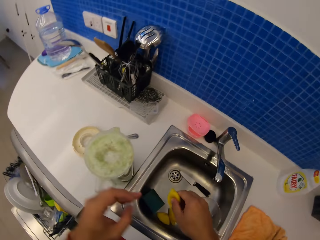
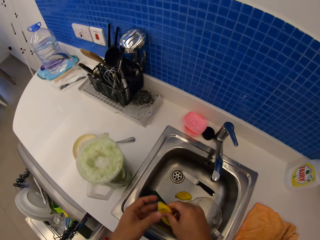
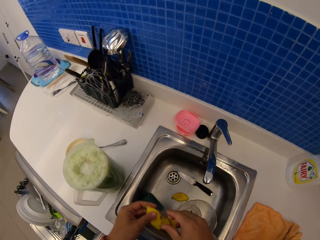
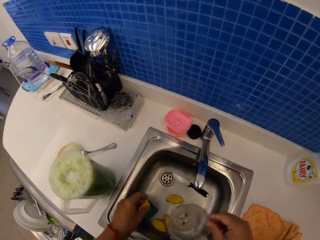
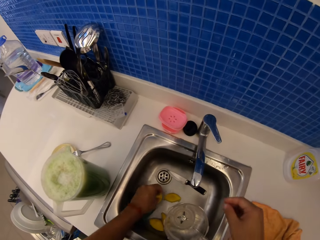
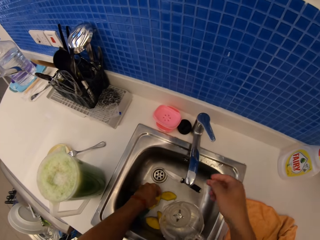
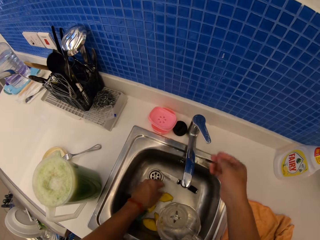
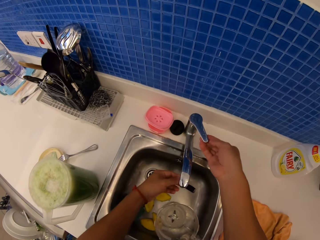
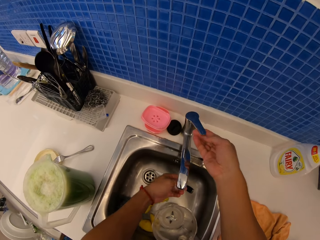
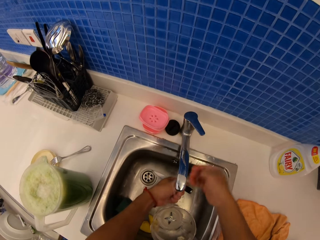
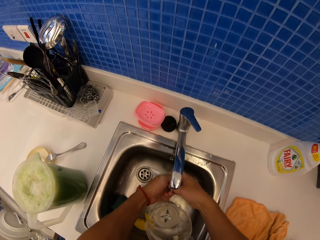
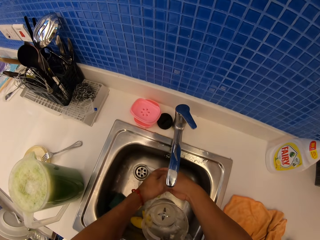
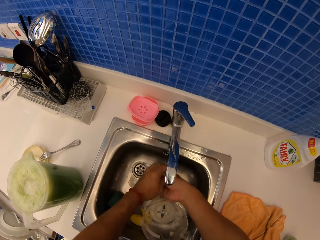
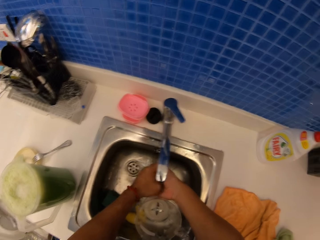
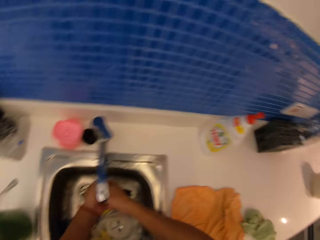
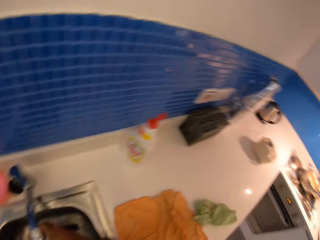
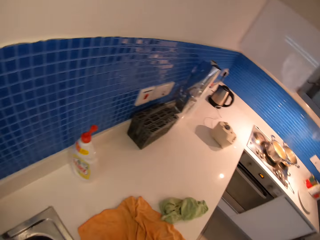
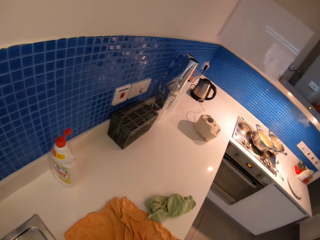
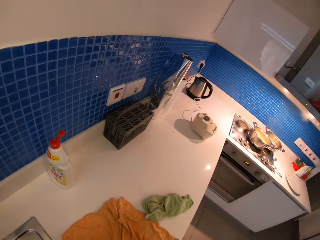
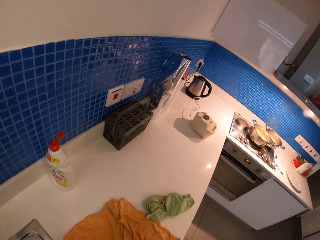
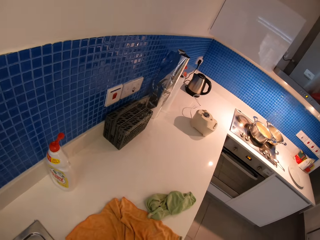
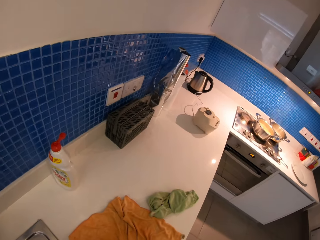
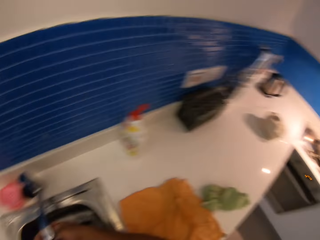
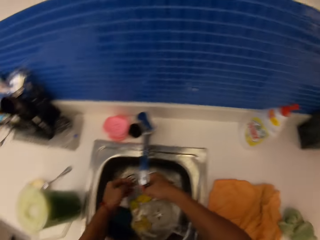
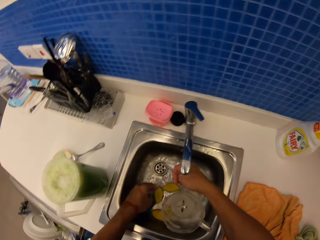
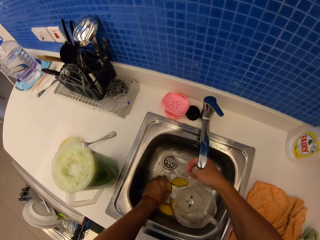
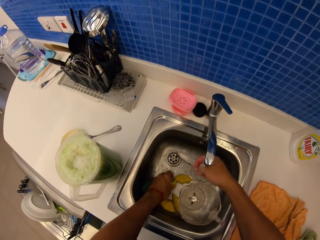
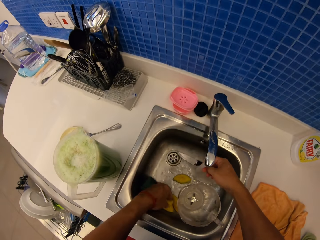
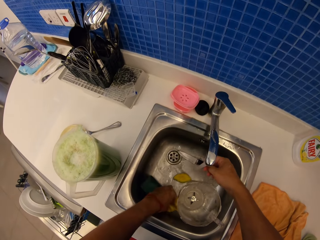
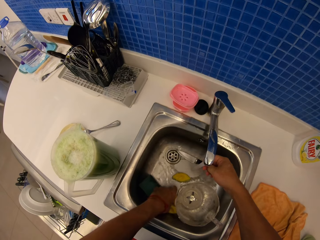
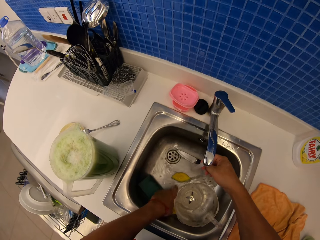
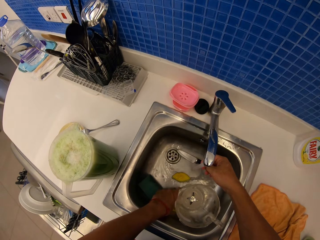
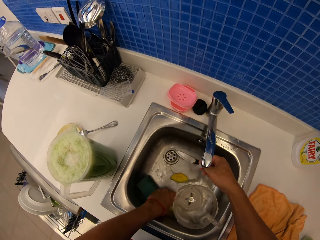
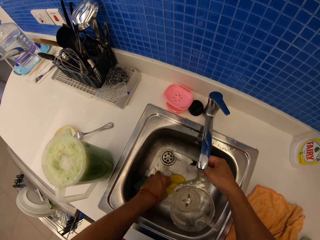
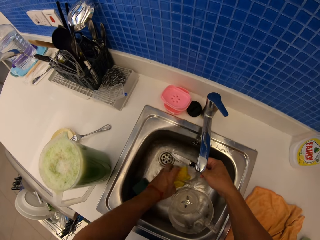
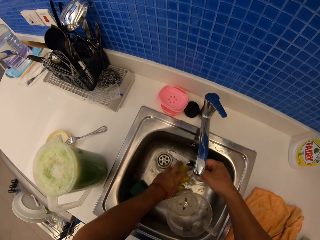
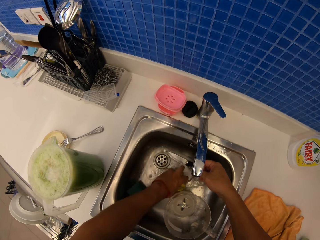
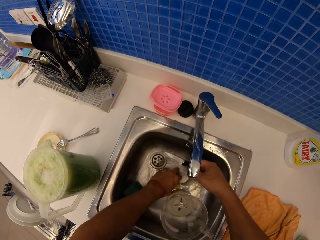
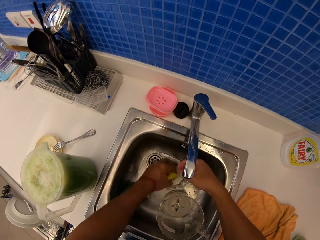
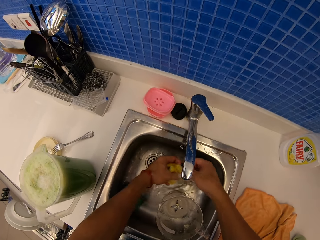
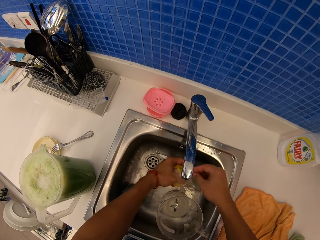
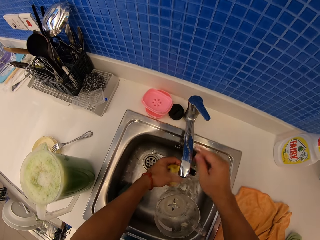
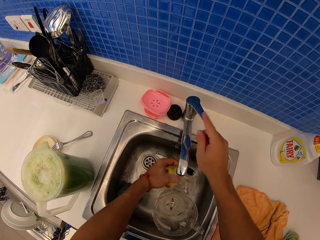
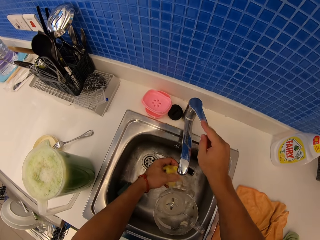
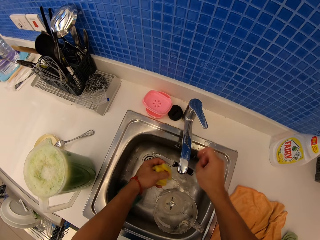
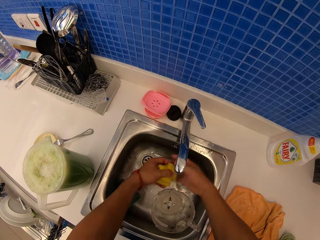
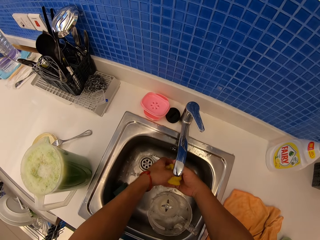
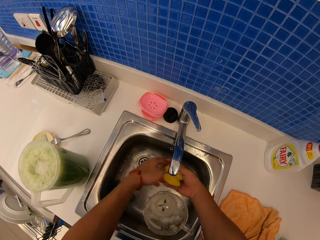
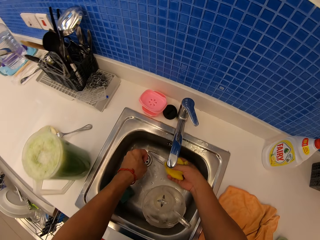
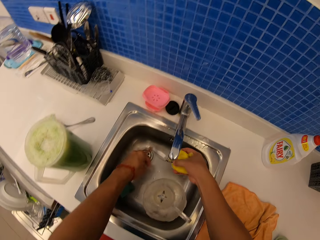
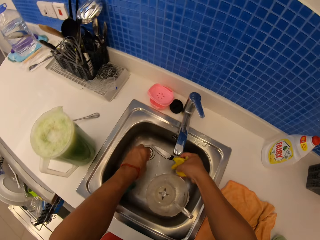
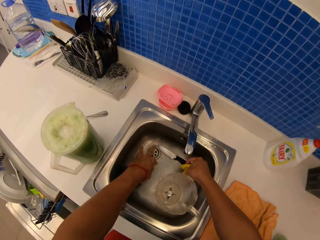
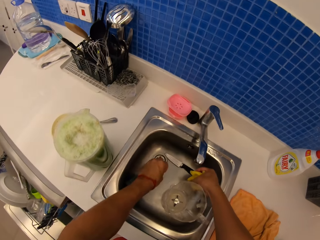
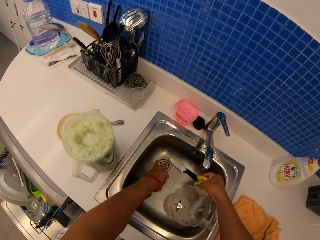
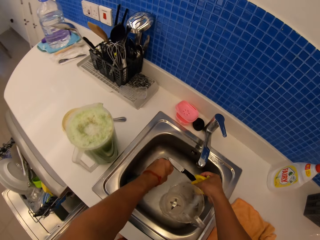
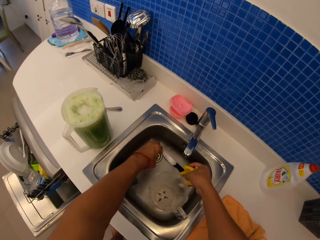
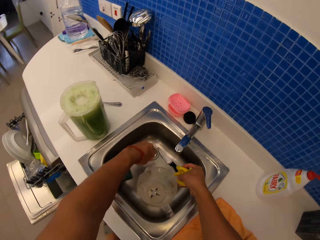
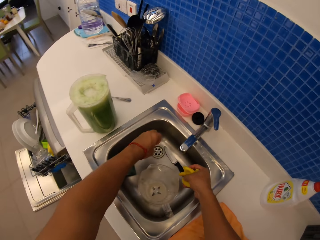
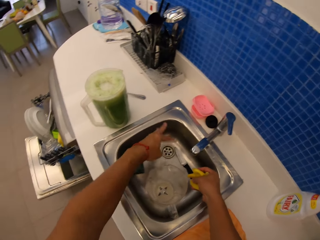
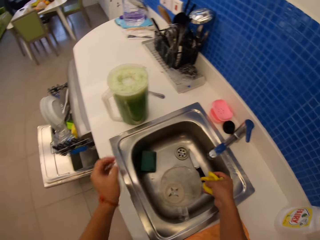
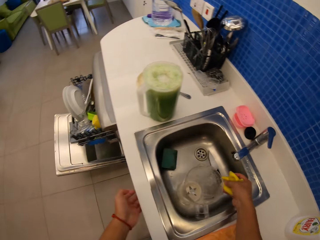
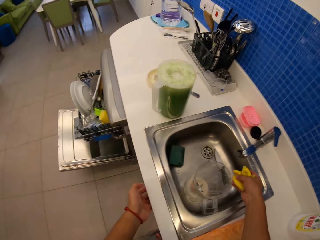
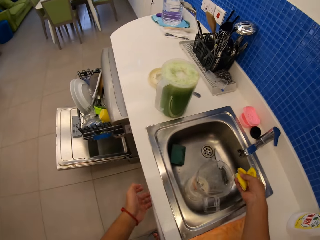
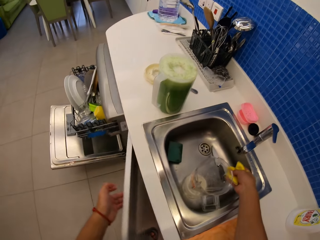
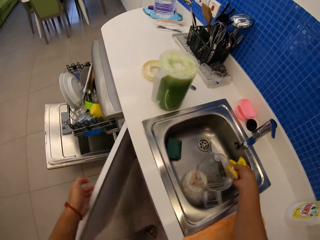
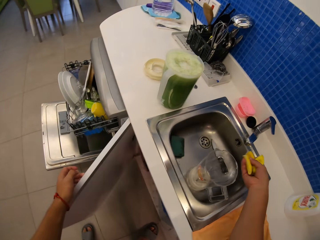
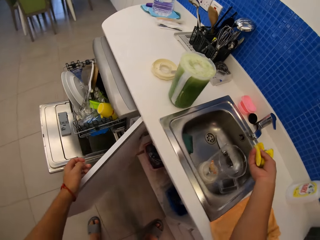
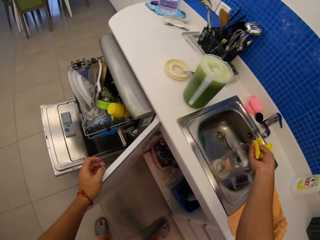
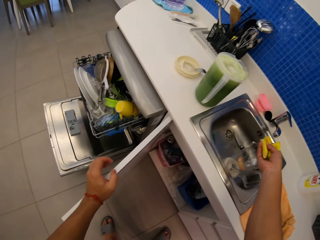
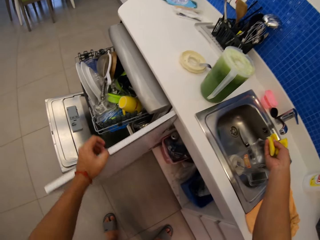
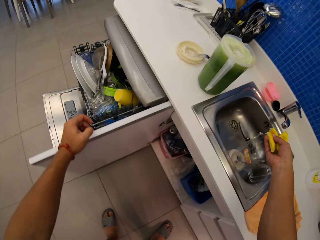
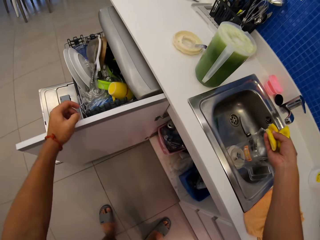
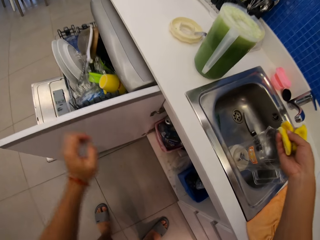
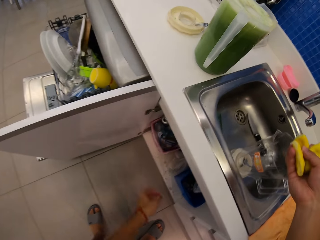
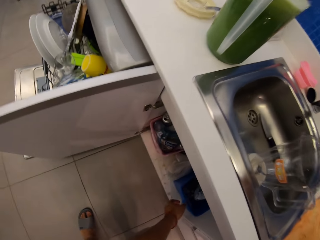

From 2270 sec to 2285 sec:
The camera wearer swings the right hand, swings the left hand, drops an orange peel in the sink, and moves an orange to the left hand. They swing the right hand, open the tap with the right hand, and wash both hands. They stare at the cooking pot. They pick the orange peel from the sink. They swing the right hand, close the tap using the right hand, and swing both hands. They open the cabinet with the left hand and swing the left hand.

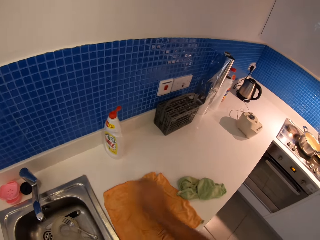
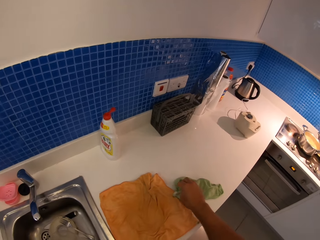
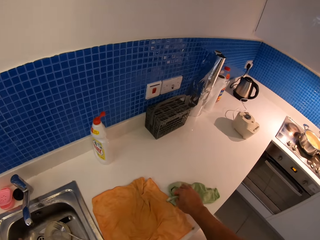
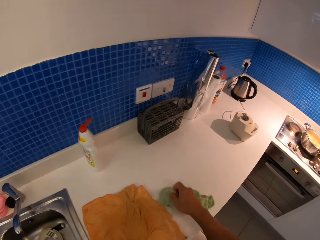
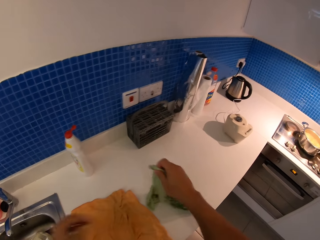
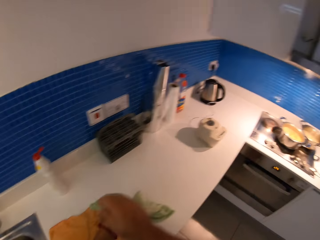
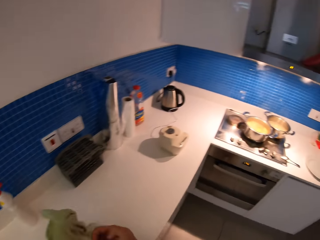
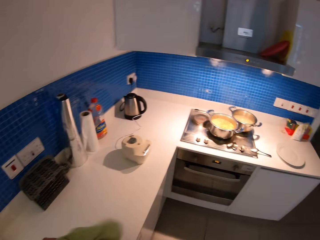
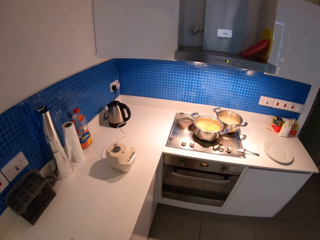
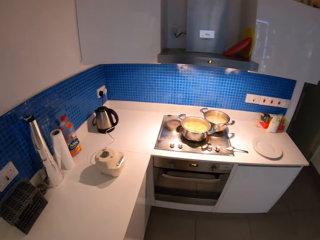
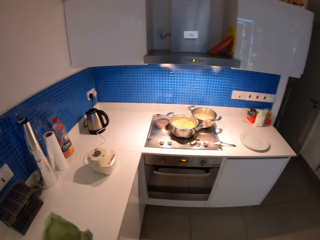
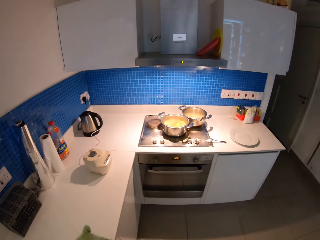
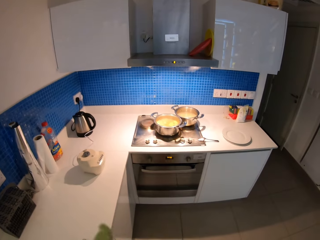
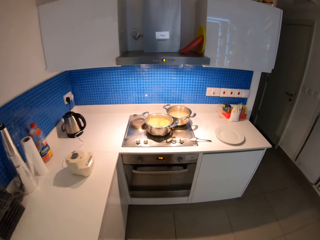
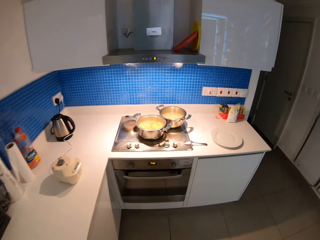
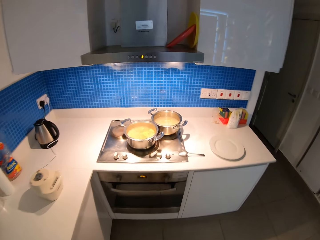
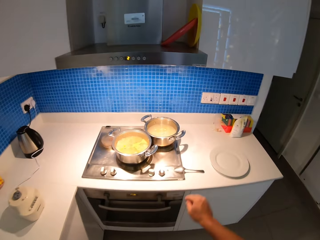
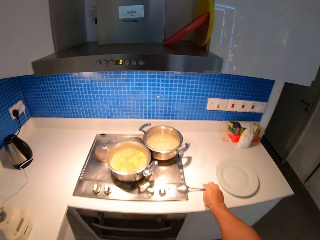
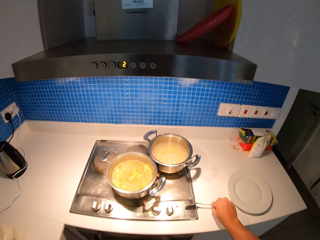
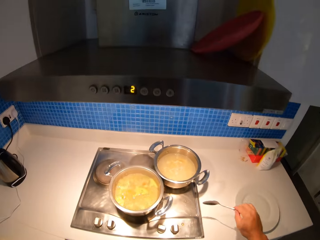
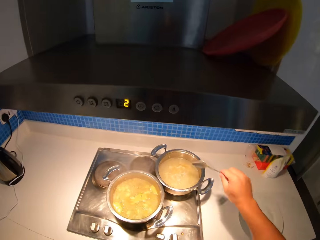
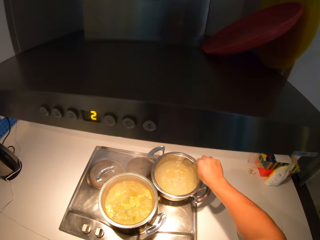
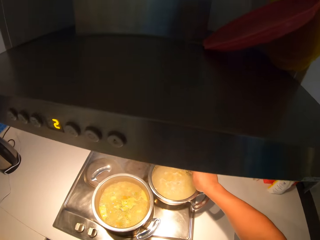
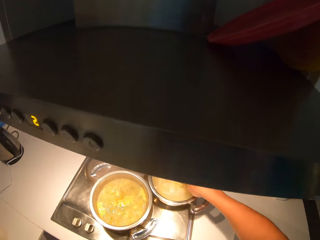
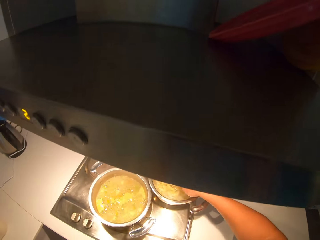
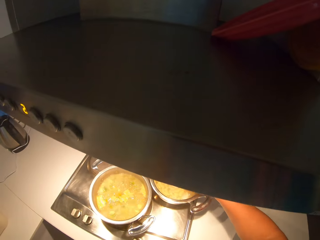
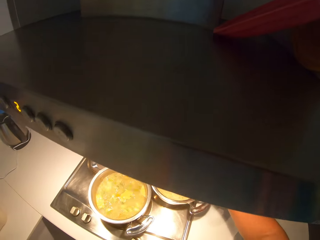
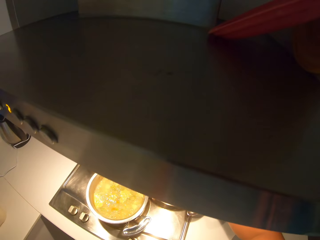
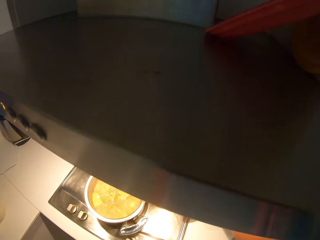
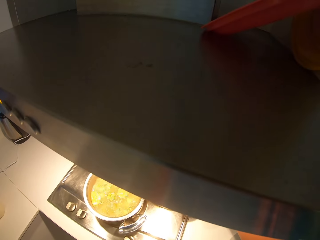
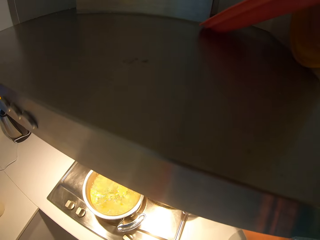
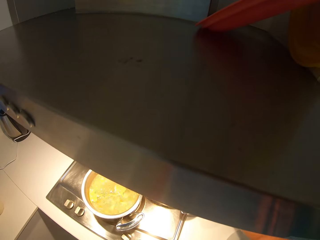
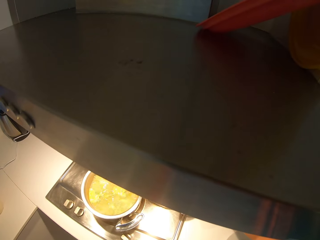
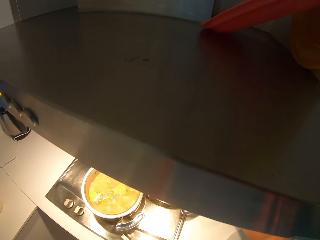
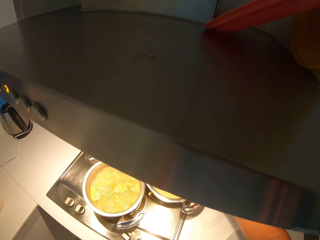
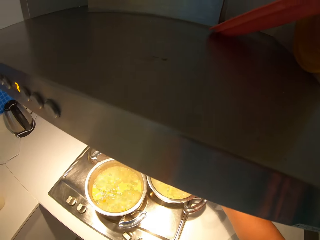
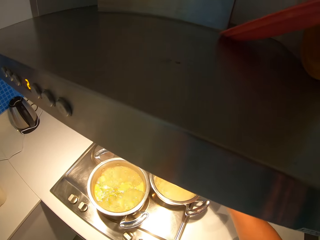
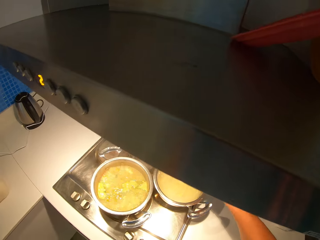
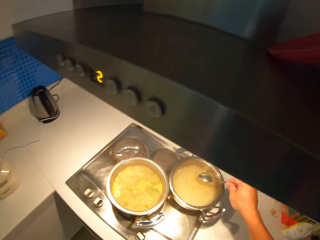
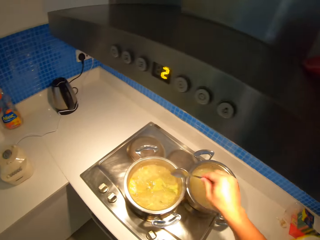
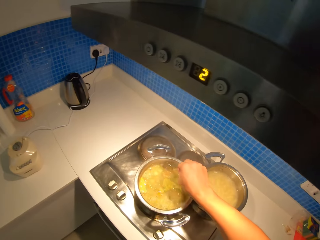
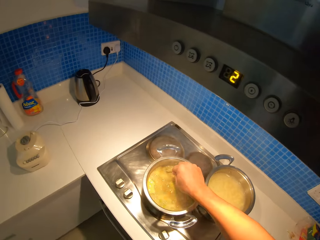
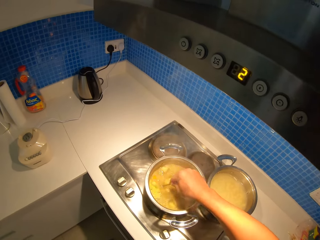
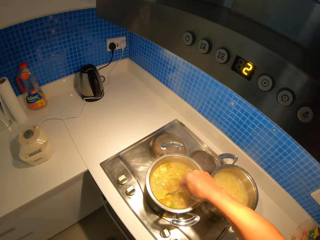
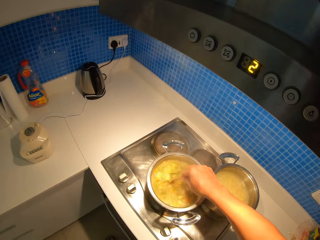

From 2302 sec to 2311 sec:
The camera wearer picks a tea towel with the right hand. They wipe both hands using the tea towel. They swing the right hand. They pick the spoon. They mix pasta with the spoon.
